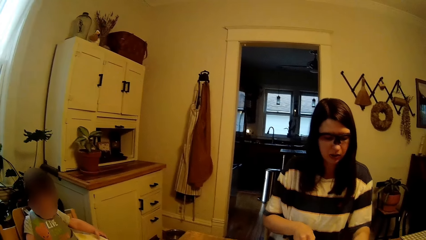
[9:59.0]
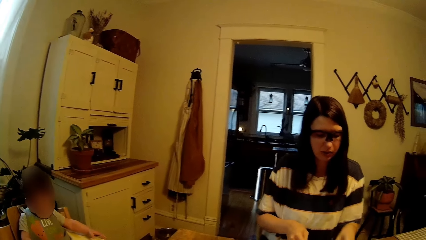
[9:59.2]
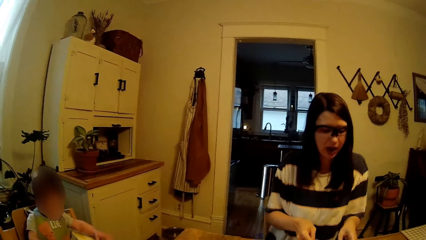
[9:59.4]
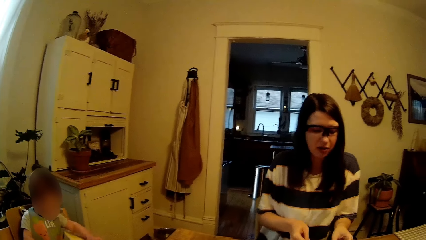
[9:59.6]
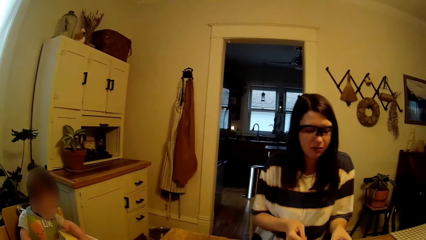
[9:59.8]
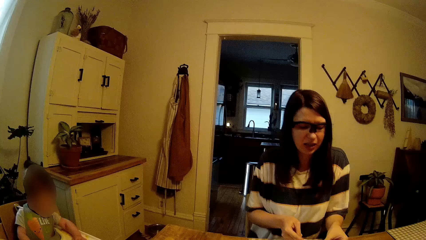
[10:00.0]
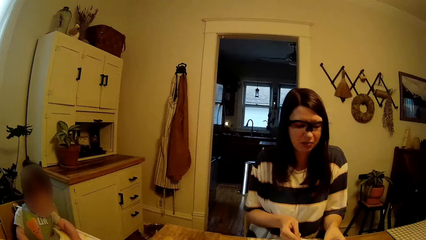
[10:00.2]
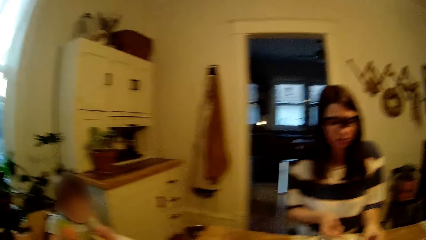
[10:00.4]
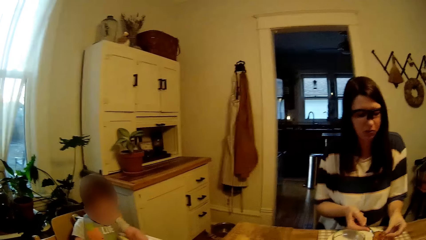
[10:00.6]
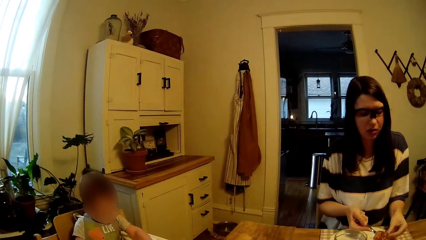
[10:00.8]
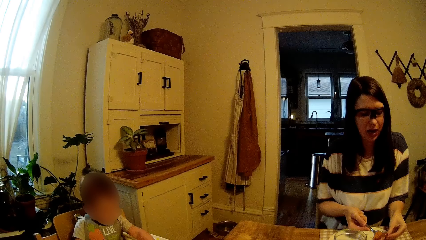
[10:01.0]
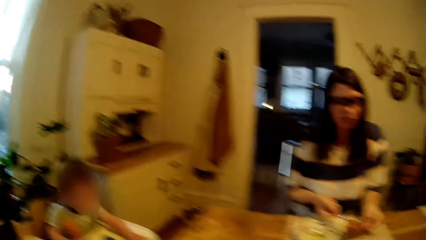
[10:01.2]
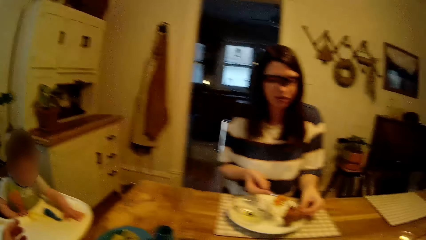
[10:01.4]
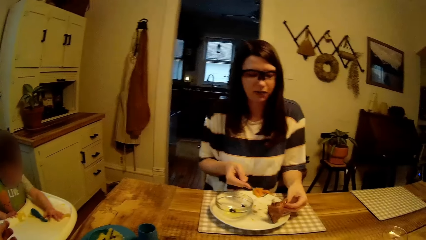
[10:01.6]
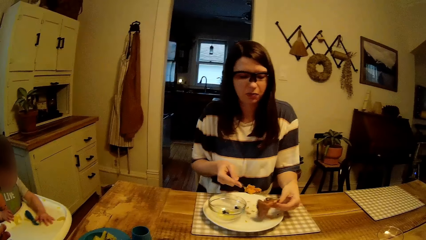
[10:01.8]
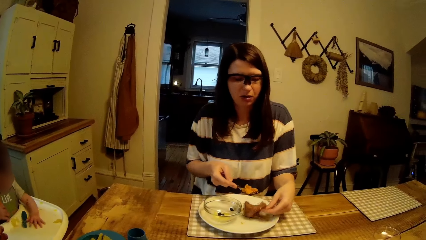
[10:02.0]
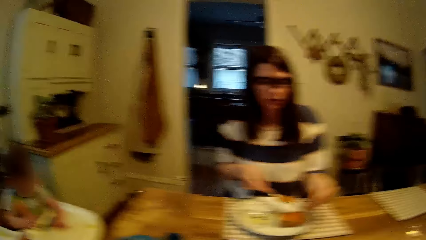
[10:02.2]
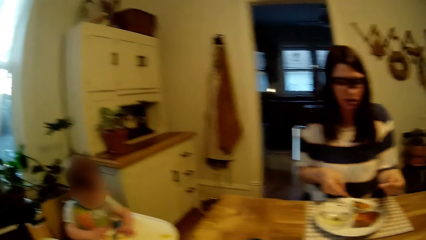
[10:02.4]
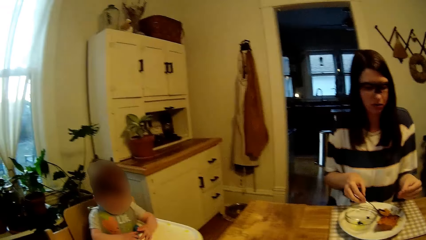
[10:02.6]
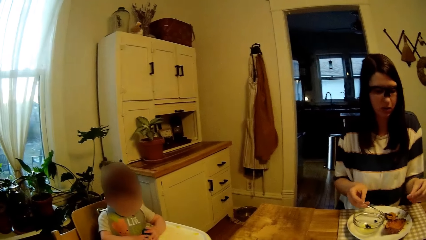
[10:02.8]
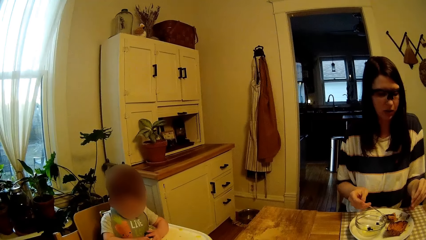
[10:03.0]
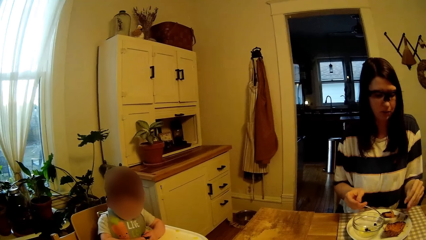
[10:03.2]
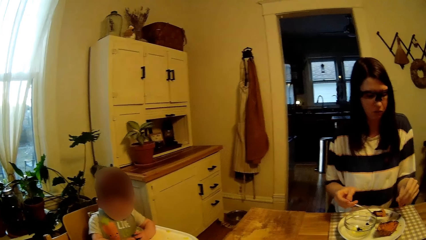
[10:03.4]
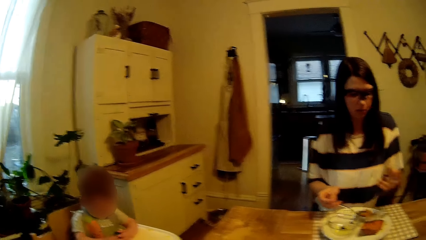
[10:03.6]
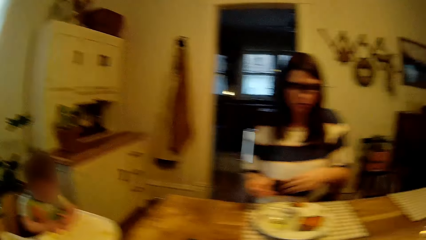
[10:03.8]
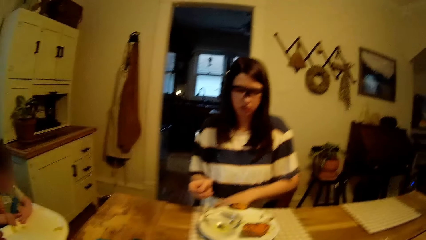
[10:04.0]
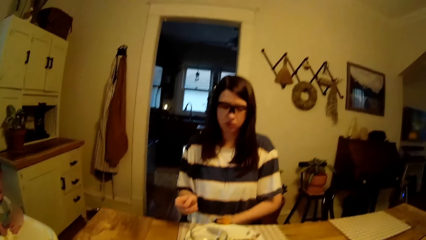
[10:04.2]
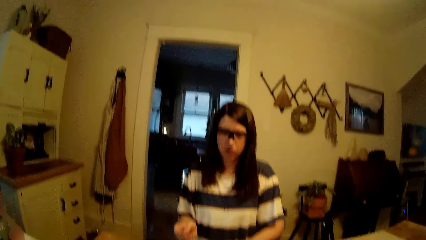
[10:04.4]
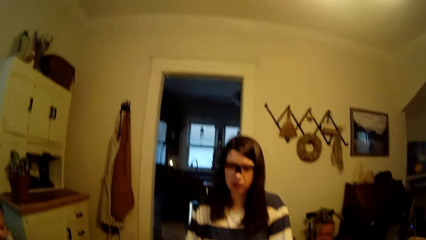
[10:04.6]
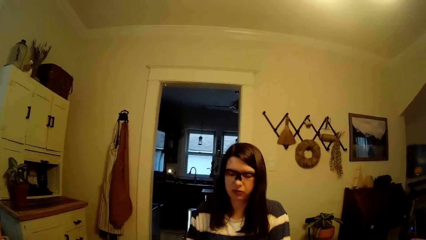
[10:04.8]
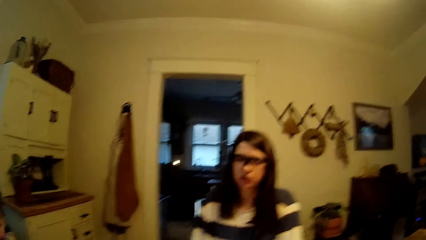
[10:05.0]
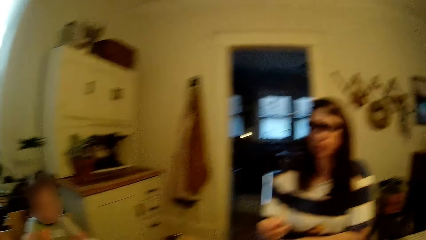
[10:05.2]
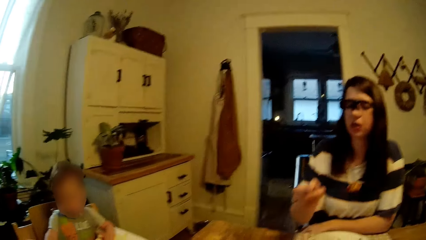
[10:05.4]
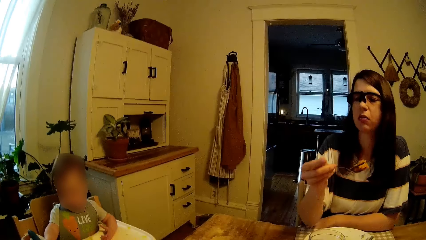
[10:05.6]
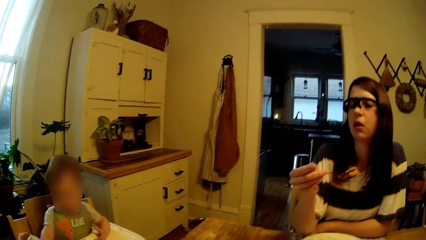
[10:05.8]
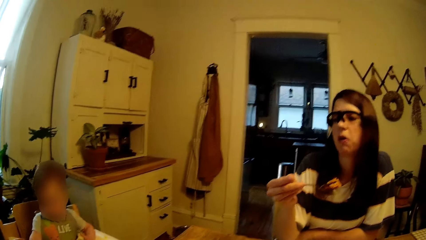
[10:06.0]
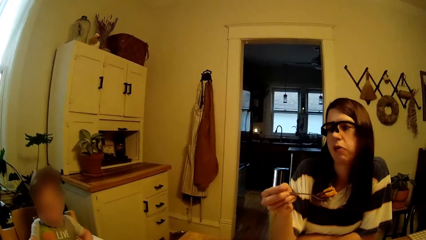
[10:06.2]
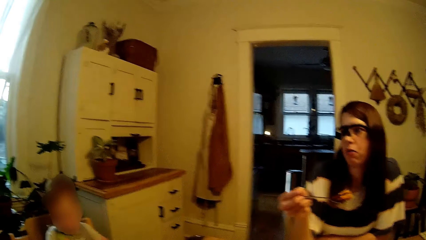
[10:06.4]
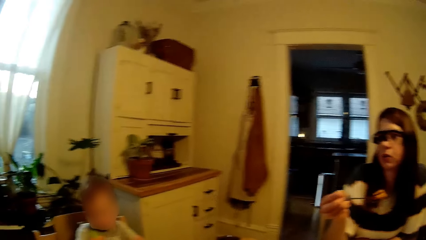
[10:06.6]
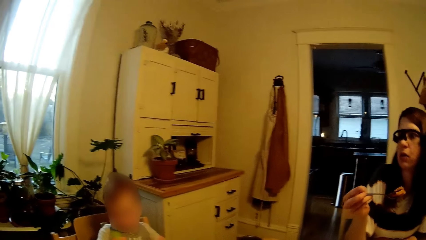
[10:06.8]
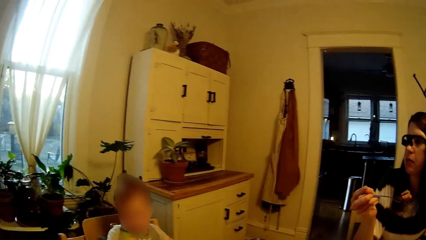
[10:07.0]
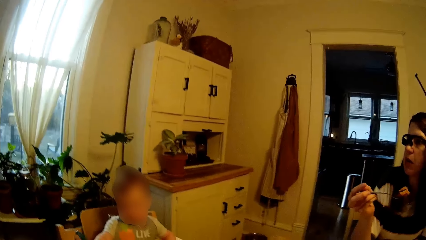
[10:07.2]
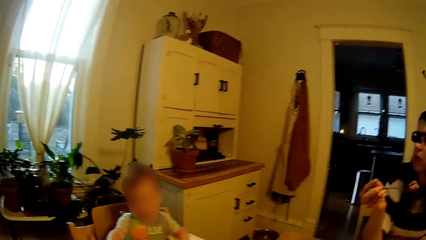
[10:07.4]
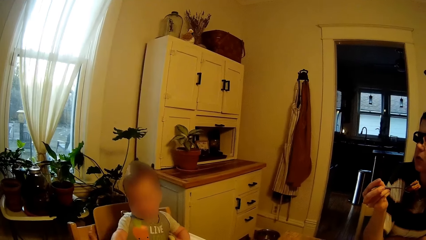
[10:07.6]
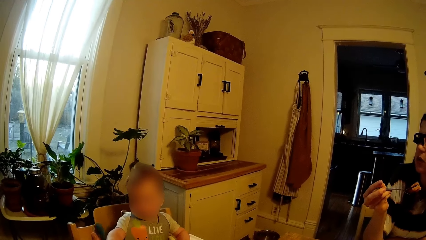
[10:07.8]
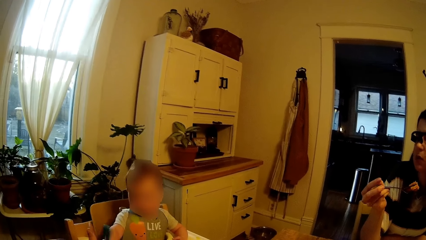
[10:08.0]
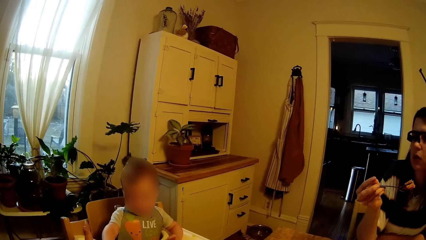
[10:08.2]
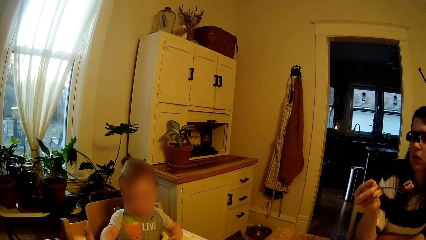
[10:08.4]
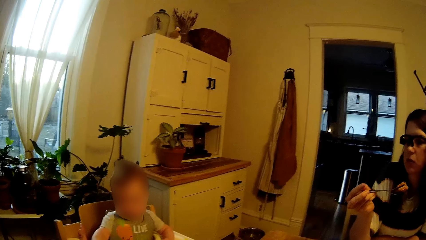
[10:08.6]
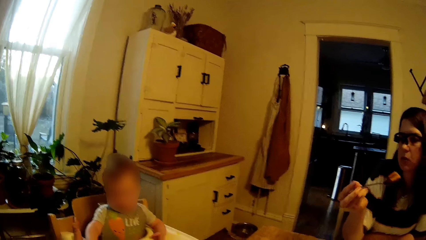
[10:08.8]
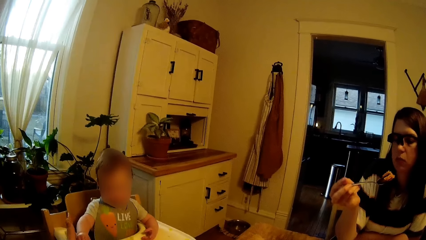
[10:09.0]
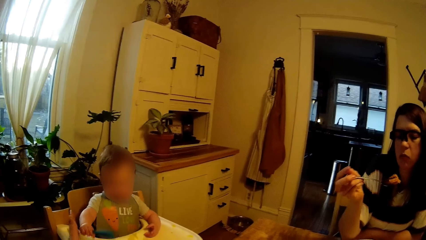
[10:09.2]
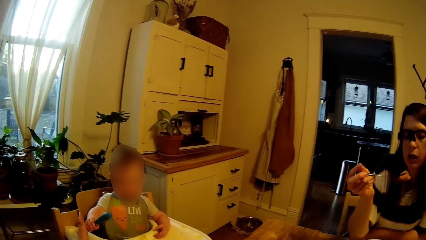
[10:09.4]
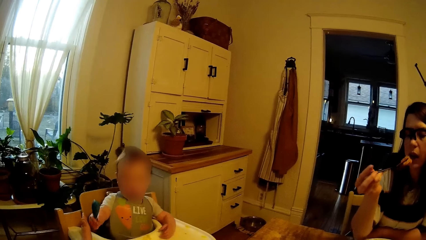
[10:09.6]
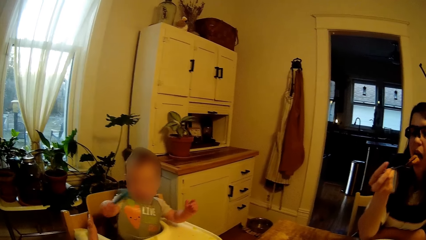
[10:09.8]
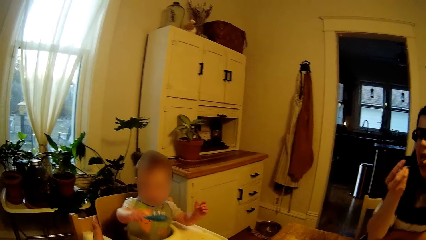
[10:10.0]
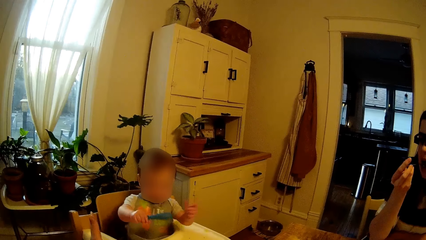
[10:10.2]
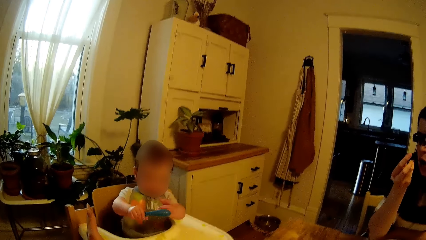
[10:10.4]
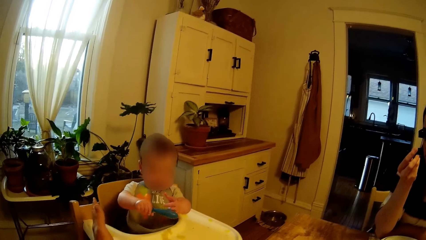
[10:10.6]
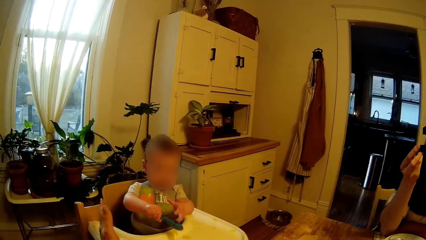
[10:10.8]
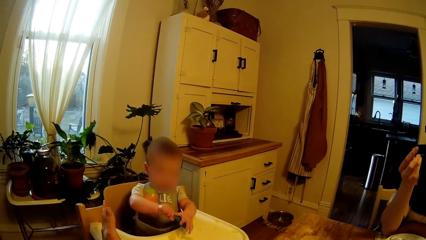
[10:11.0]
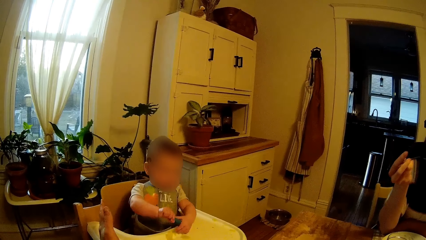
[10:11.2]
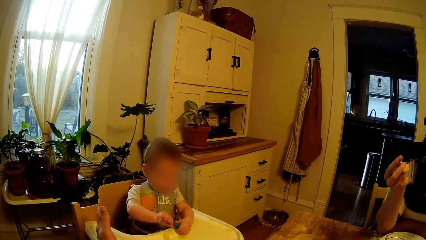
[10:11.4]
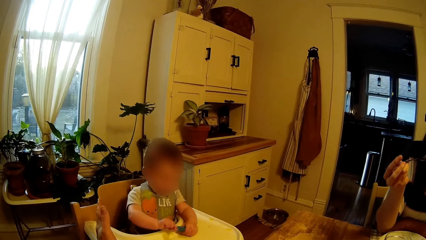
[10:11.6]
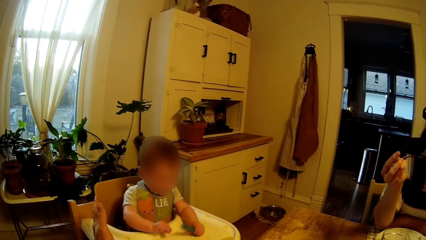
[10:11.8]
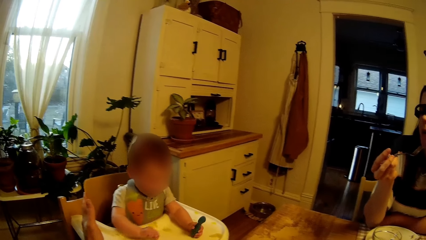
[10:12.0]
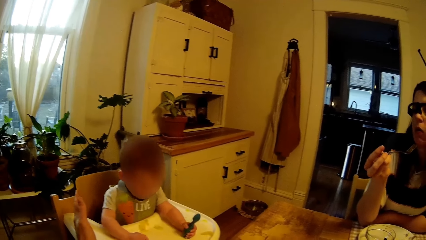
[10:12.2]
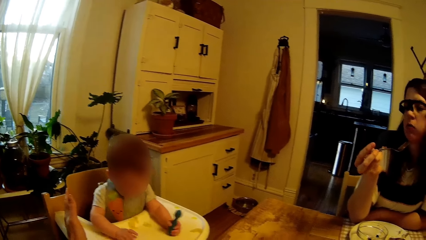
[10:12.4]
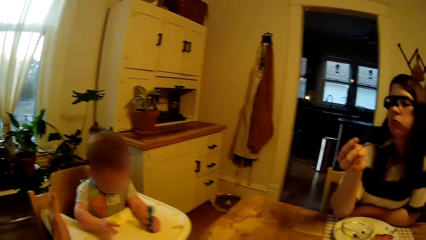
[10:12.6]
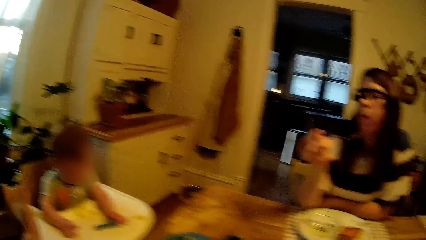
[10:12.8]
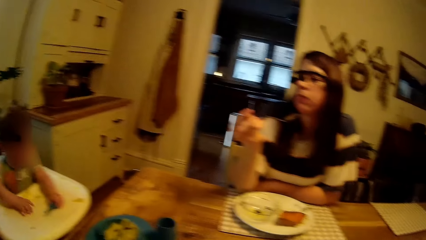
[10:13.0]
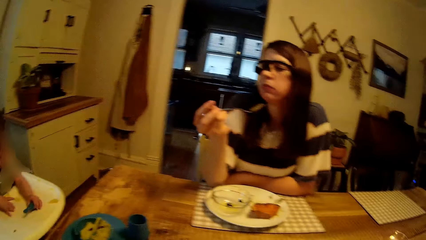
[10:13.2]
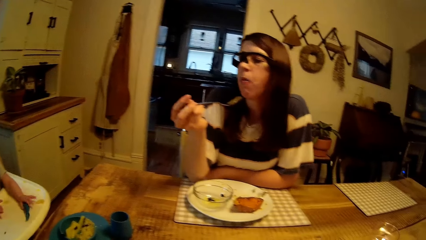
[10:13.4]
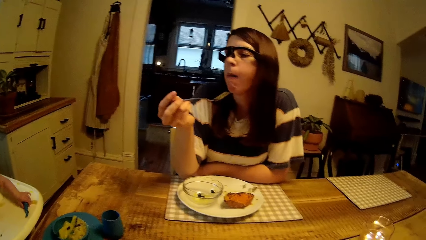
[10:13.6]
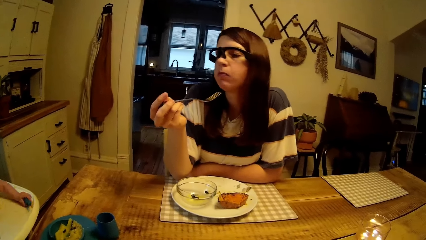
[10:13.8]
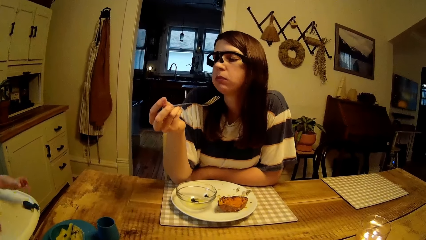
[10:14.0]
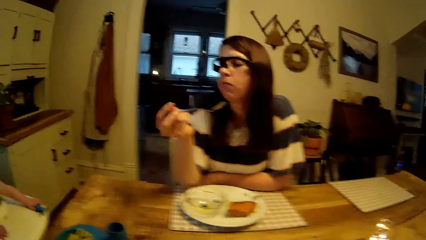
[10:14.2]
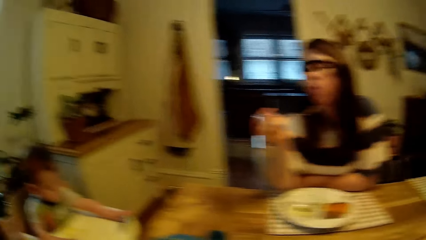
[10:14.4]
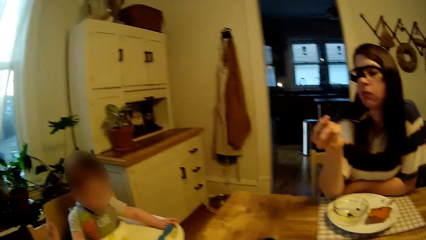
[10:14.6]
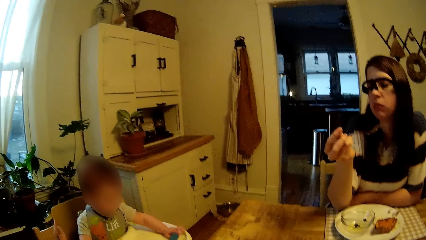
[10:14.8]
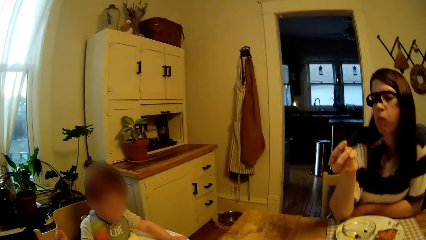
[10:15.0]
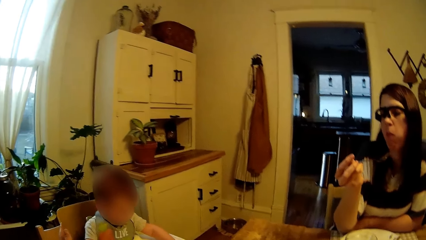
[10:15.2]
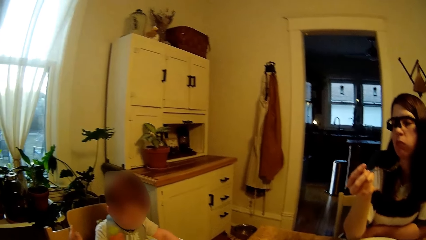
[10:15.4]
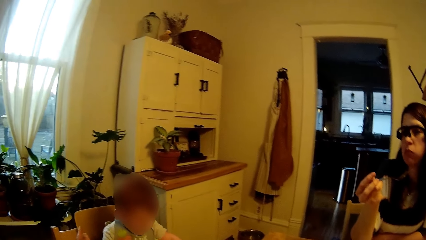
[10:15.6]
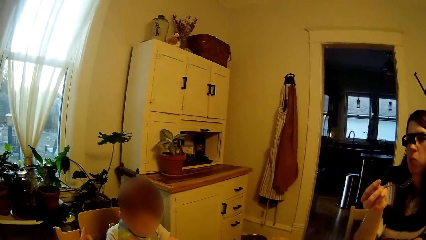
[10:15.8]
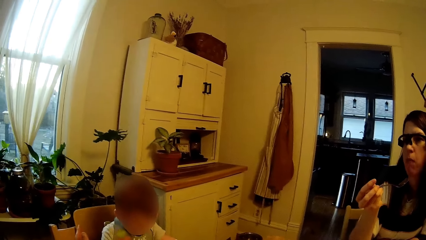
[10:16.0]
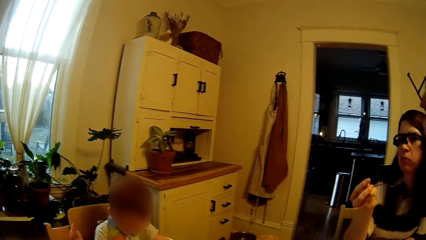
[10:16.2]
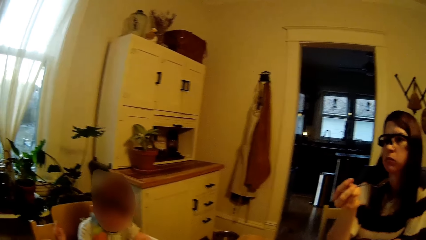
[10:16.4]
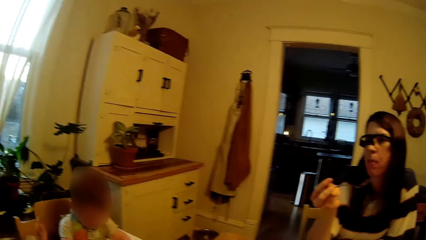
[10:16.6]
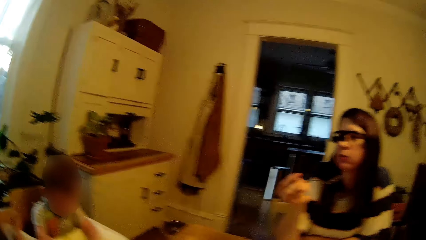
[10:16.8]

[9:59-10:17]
The woman takes pie from the plate with the spoon in her right hand. The camera wearer talks with the woman. The woman holds the fork. The camera wearer looks around. The baby plays with the spoon in her right hand. The woman eats the pie. The camera wearer looks around.
